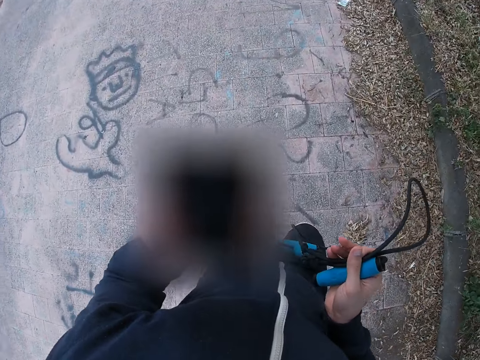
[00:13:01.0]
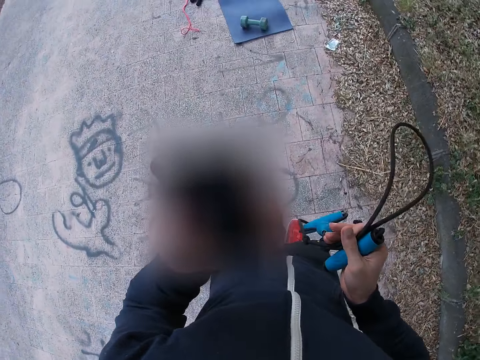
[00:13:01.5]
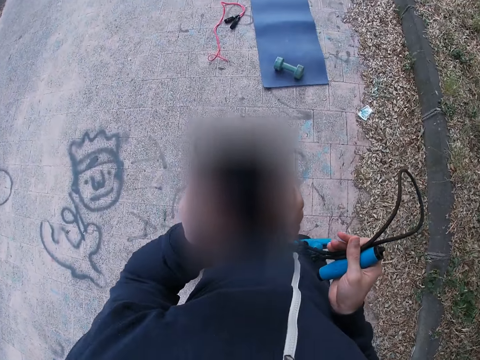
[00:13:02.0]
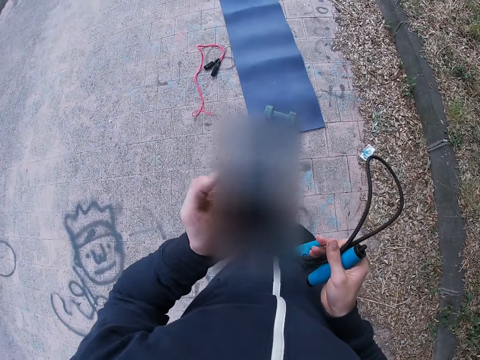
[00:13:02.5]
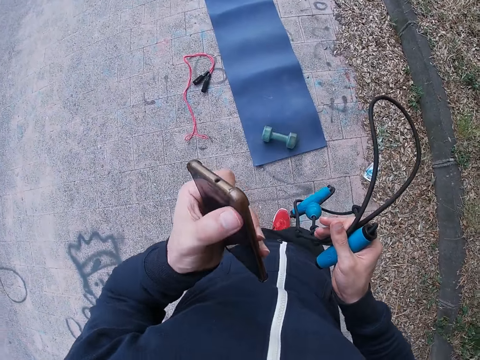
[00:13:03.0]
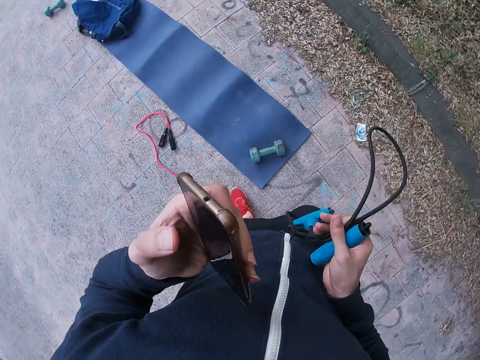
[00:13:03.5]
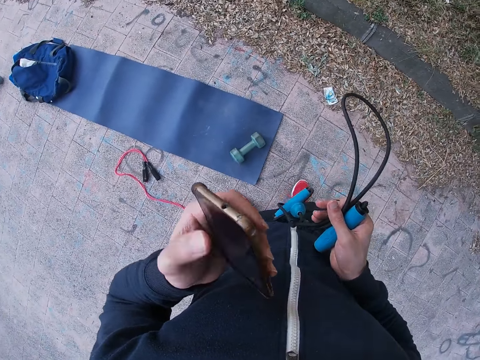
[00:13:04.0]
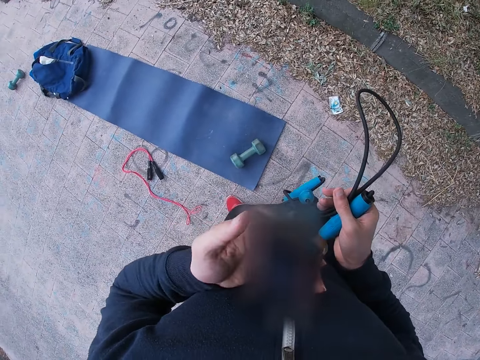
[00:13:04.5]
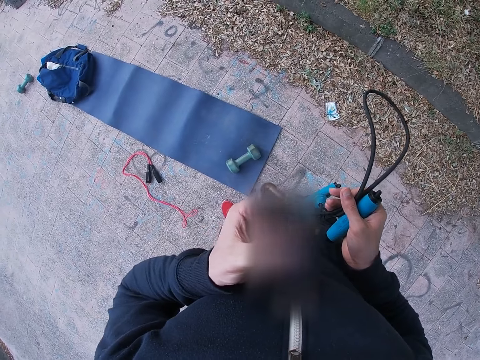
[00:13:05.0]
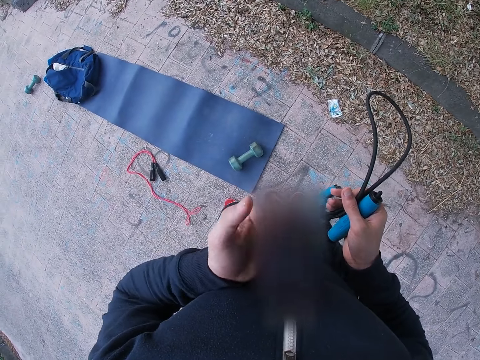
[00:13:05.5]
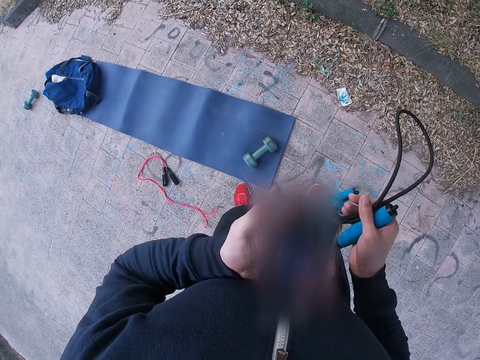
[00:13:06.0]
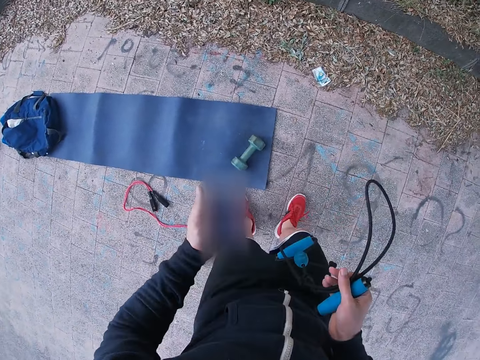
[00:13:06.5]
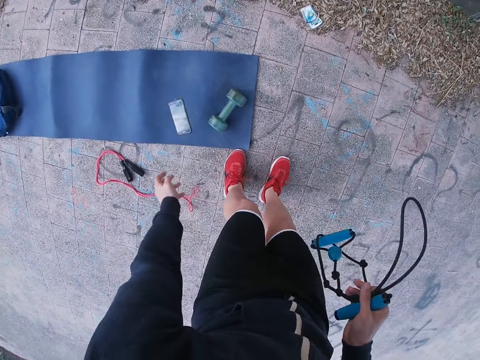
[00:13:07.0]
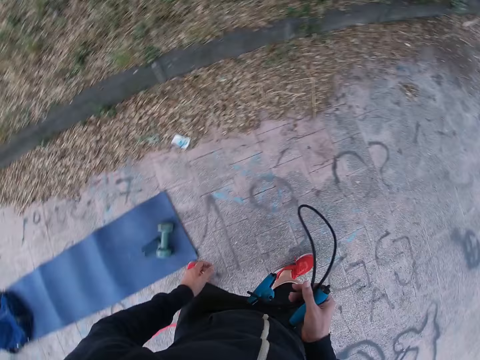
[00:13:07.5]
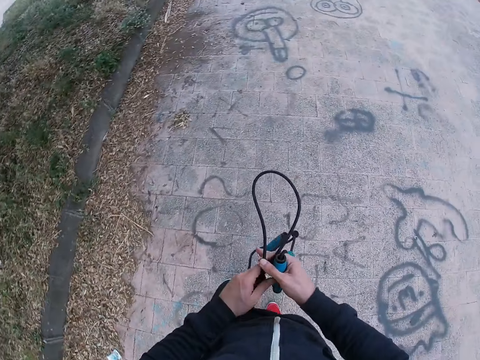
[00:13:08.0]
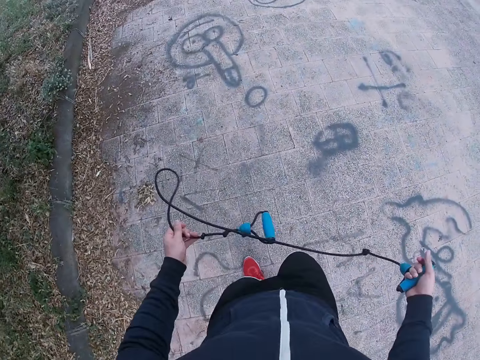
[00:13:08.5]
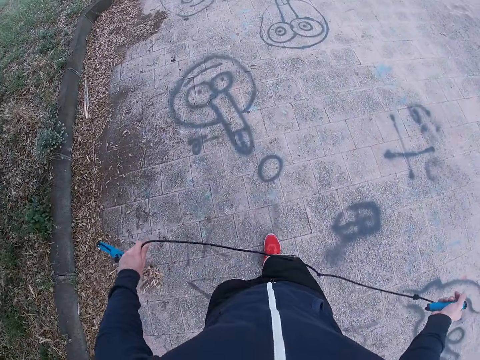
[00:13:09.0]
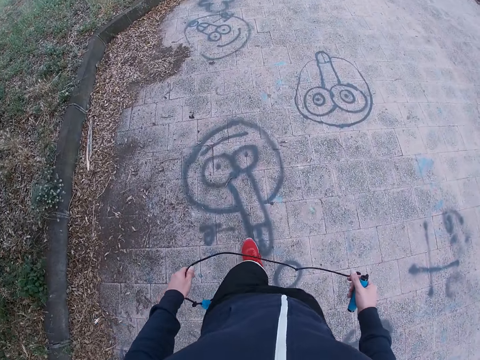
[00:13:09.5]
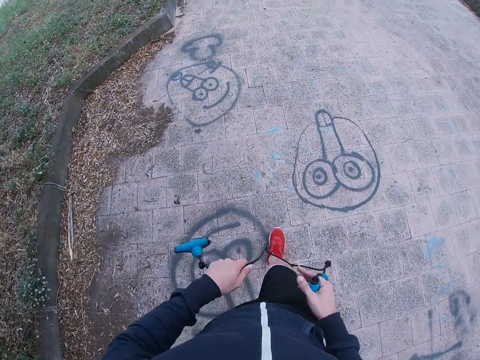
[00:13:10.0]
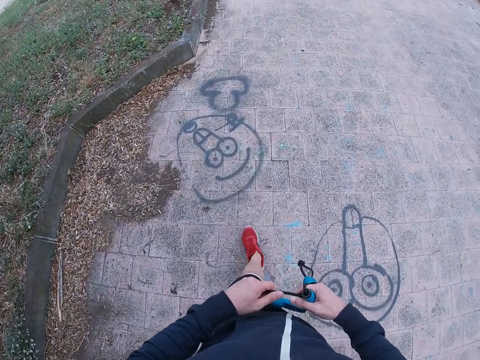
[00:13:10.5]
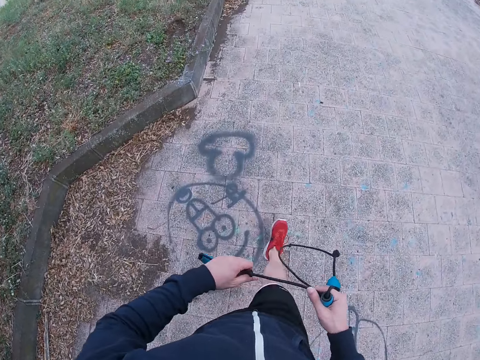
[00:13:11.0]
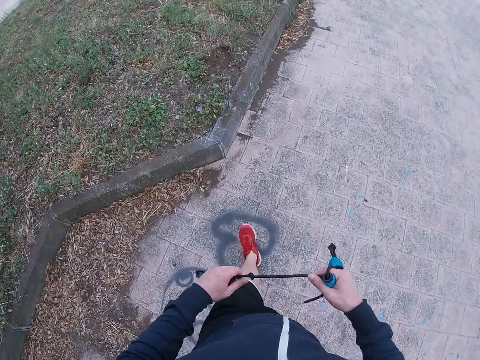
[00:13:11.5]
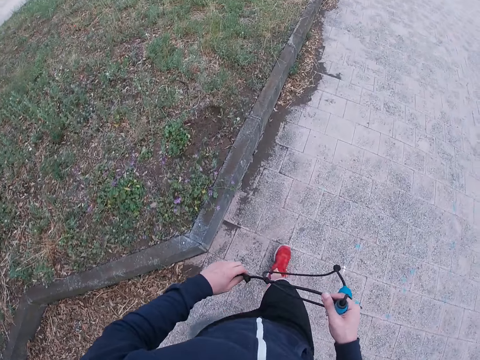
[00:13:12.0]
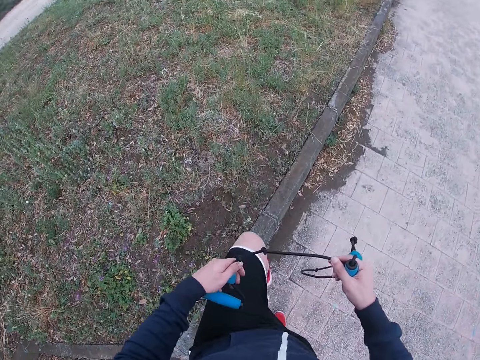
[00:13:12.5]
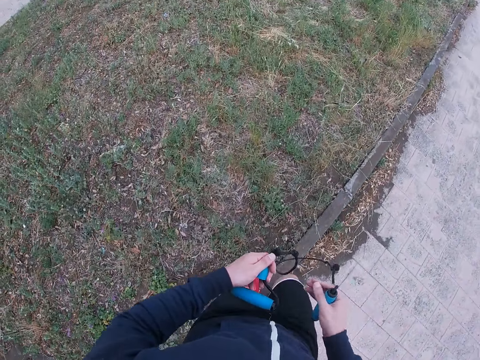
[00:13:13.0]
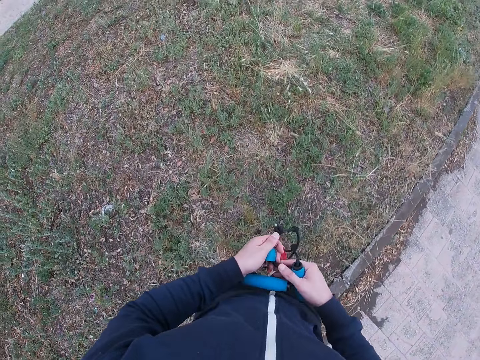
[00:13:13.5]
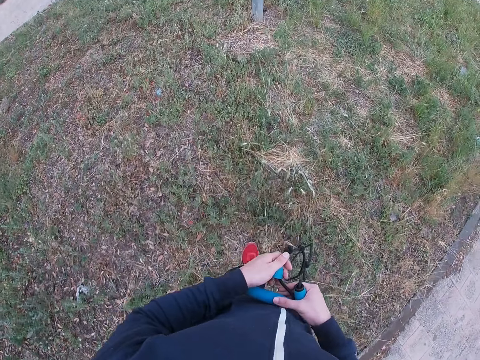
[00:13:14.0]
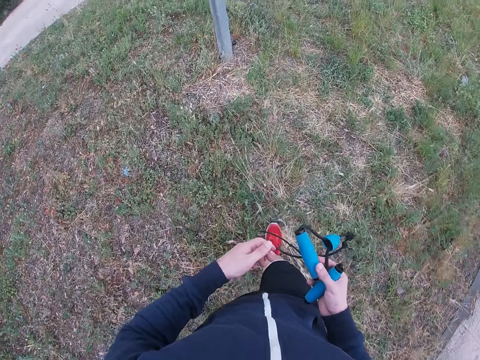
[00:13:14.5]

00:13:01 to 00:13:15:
The camera wearer looks at the phone. He walks on the road and touches his phone. He stops on the pavement, closes the phone and puts the phone on the mat. He walks on the pavement, turns around, spreads the skipping rope and walks towards the post.

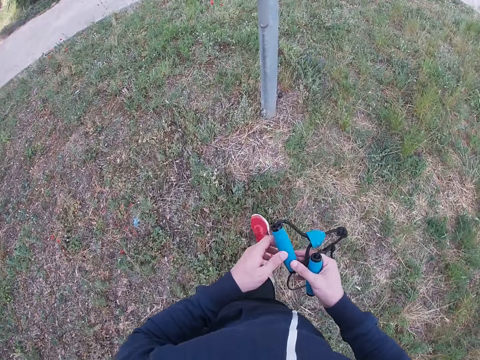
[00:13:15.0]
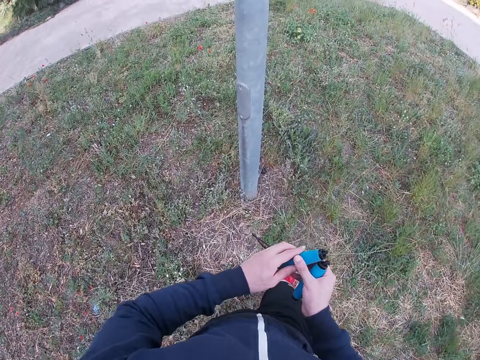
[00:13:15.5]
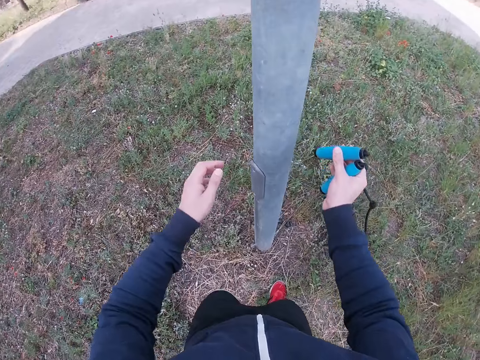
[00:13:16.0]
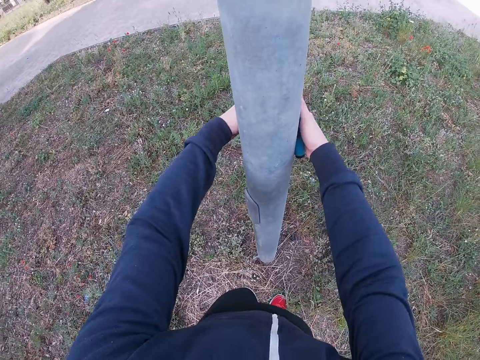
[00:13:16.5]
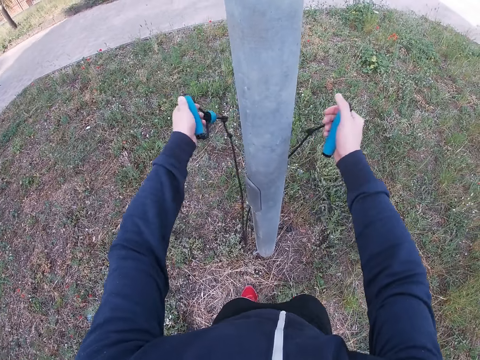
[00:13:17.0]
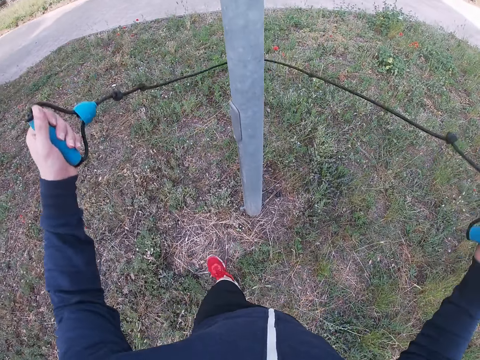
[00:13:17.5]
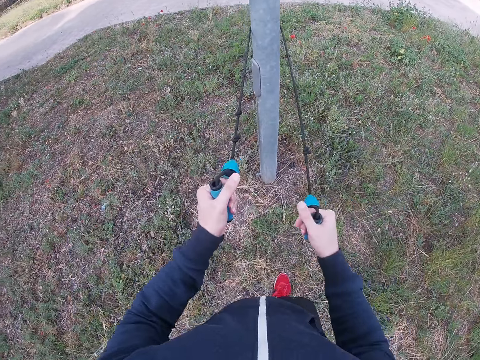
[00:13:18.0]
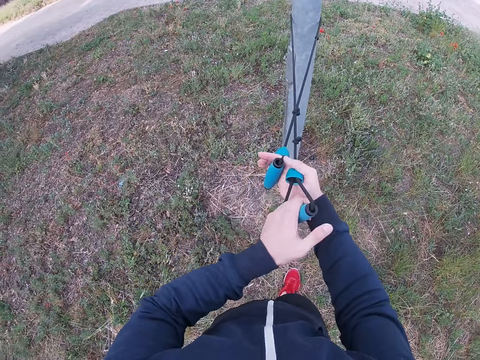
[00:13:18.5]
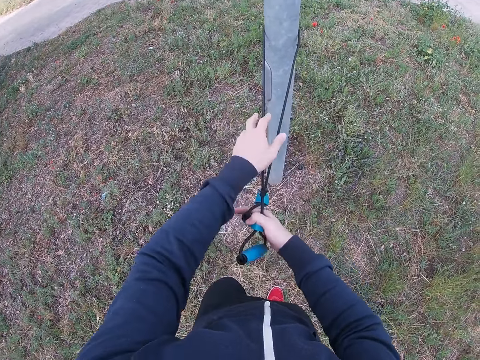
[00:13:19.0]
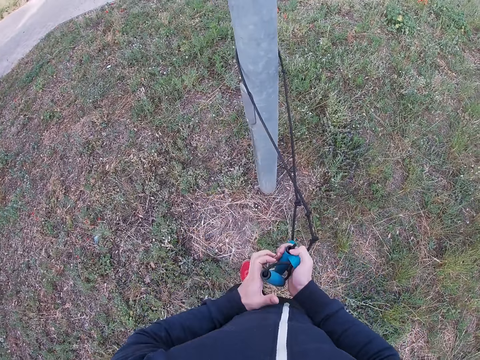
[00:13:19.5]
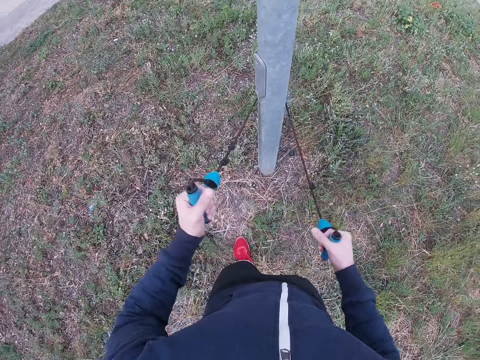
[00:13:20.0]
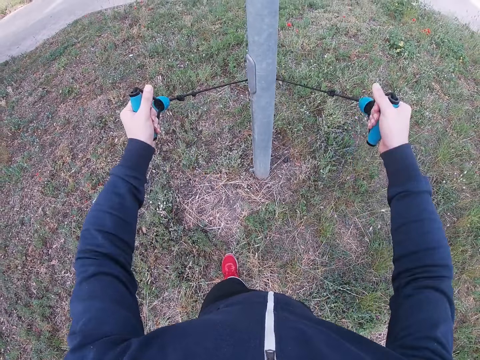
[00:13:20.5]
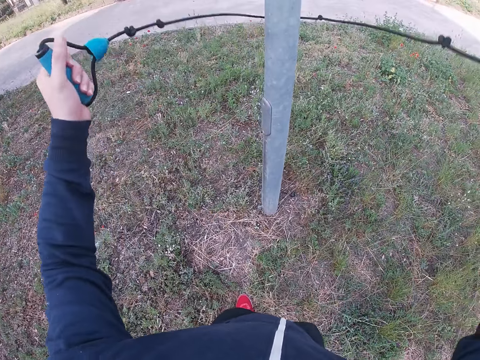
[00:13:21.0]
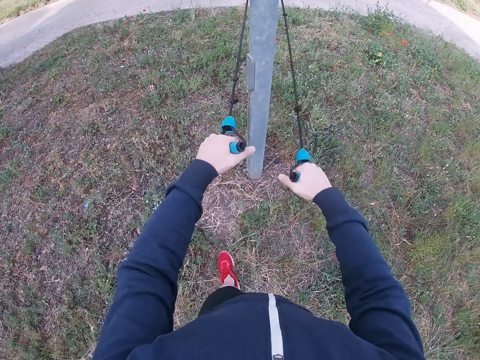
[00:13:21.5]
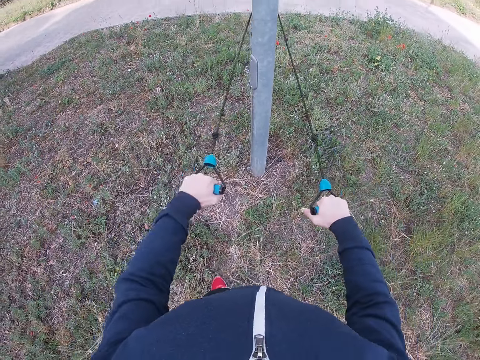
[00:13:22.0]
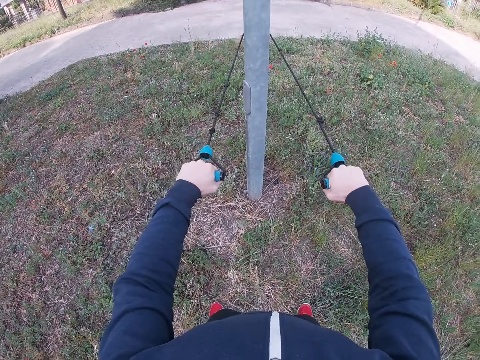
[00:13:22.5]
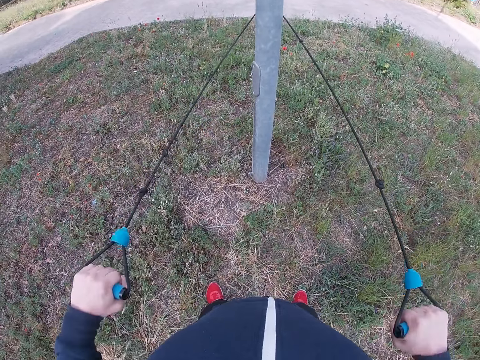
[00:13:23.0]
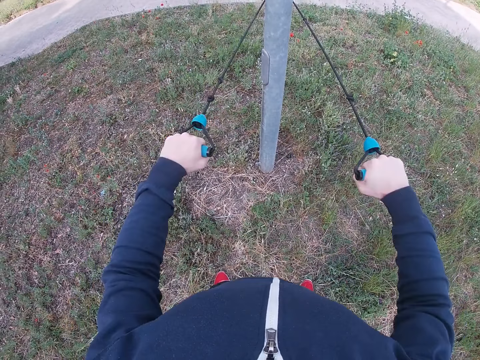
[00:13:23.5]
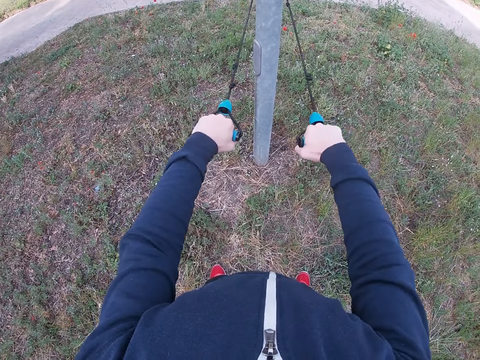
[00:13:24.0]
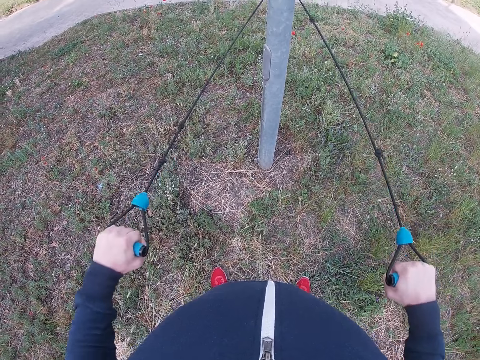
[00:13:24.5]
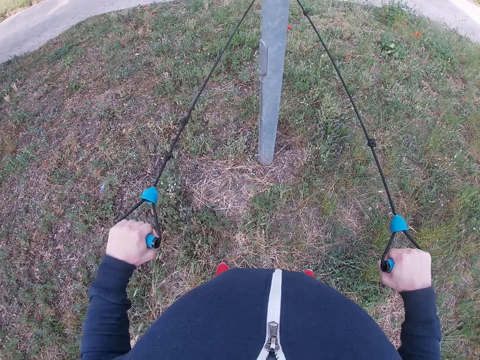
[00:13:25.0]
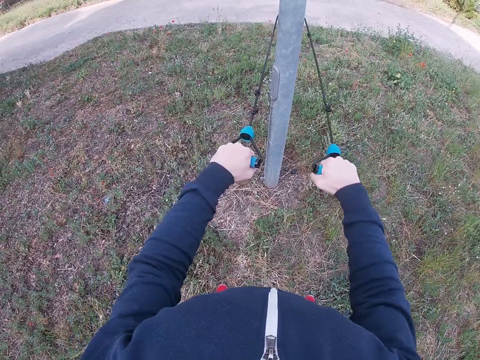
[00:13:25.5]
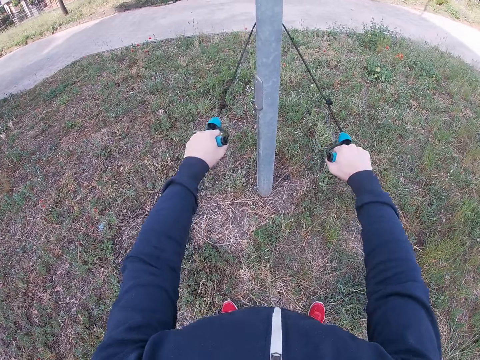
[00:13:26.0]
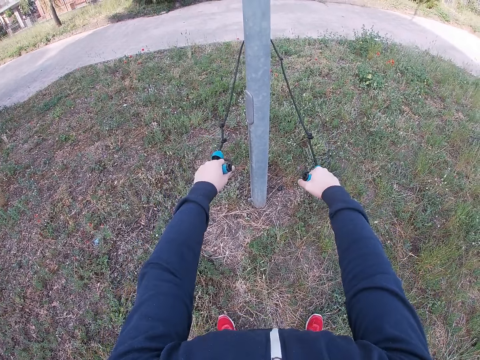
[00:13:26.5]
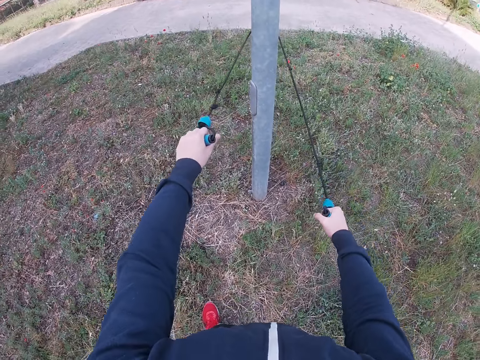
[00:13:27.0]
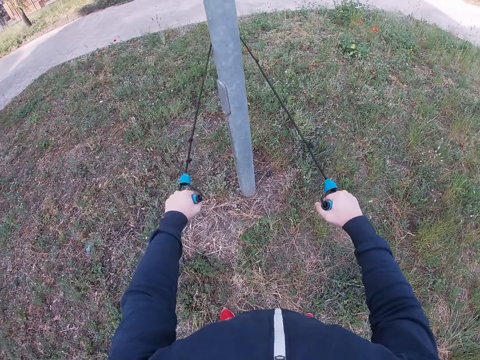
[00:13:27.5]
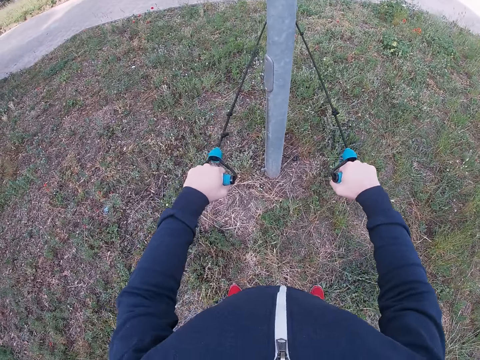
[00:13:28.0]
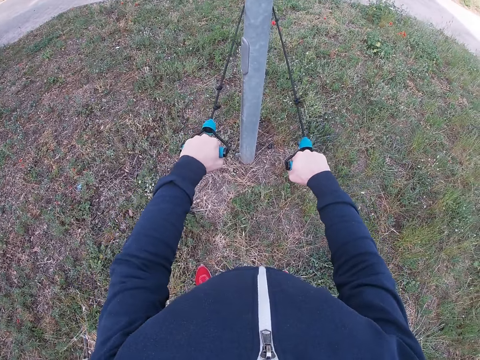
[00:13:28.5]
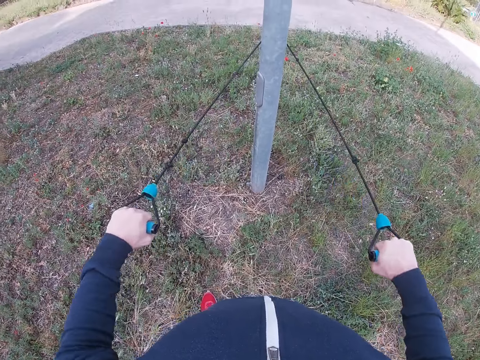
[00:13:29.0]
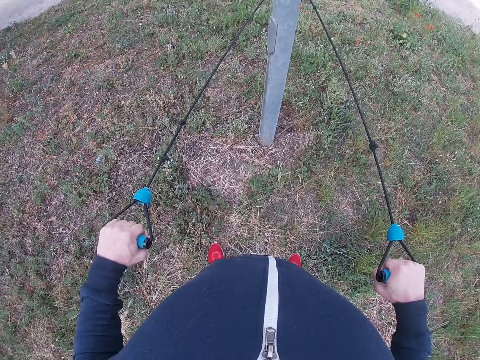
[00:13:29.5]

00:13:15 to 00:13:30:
The camera wearer puts the skipping rope on the post. He moves the skipping rope up. He pulls the skipping rope with his hands and exercises.
